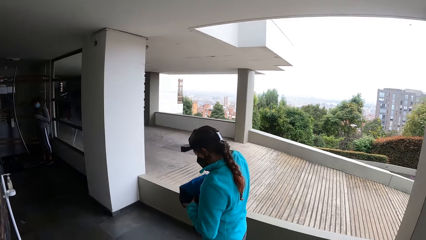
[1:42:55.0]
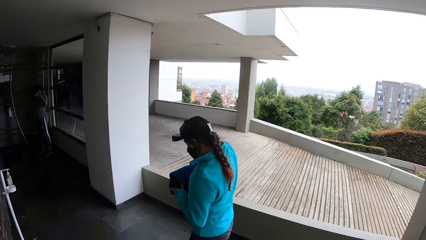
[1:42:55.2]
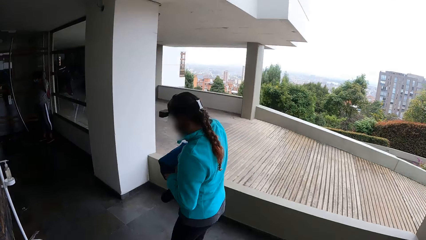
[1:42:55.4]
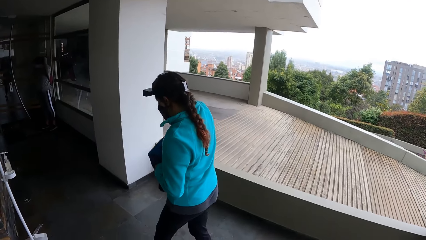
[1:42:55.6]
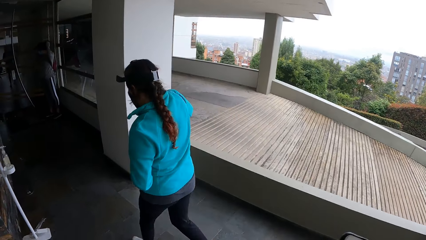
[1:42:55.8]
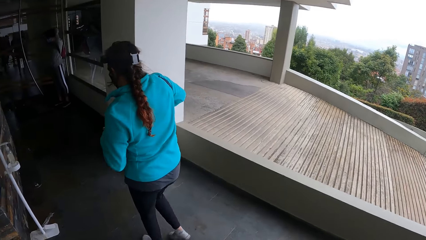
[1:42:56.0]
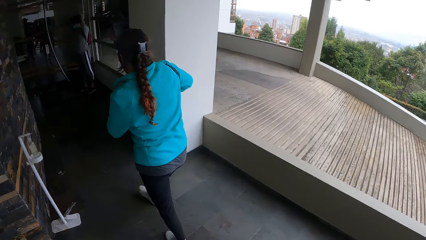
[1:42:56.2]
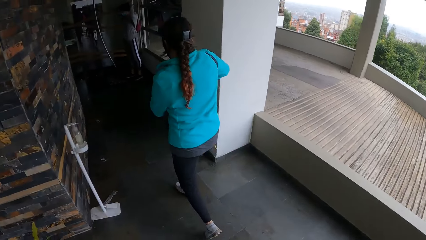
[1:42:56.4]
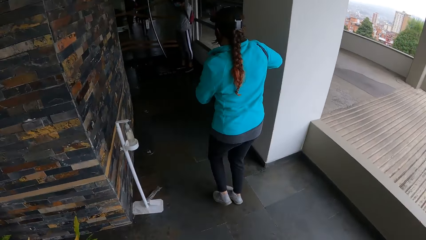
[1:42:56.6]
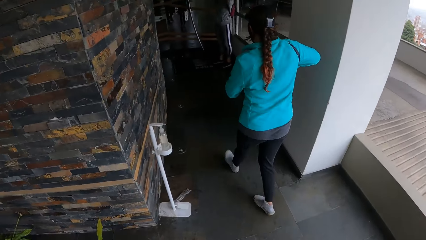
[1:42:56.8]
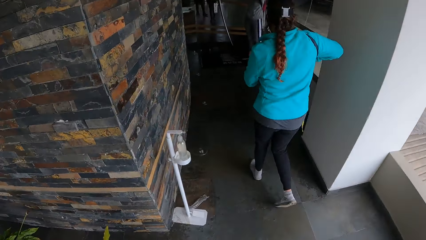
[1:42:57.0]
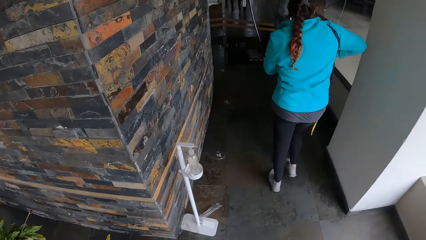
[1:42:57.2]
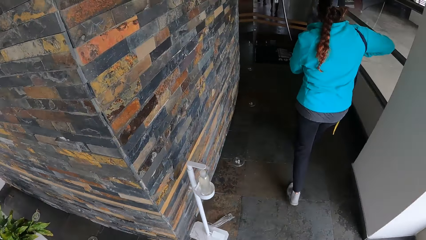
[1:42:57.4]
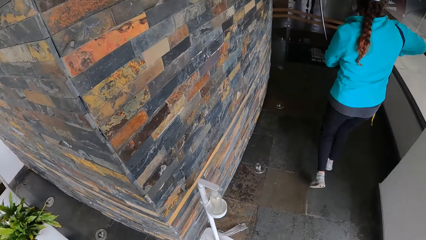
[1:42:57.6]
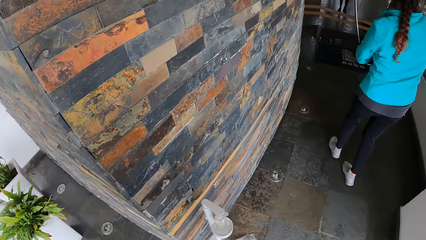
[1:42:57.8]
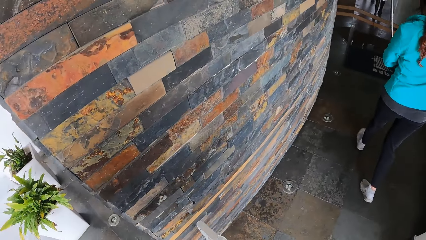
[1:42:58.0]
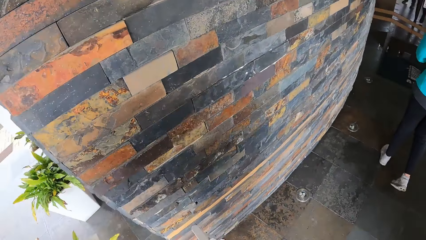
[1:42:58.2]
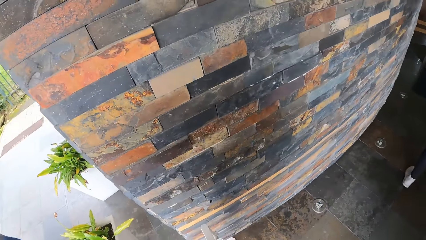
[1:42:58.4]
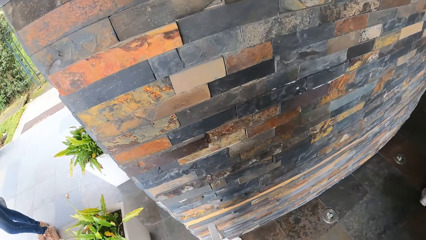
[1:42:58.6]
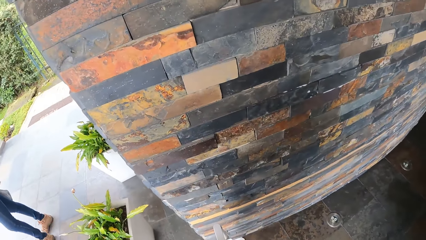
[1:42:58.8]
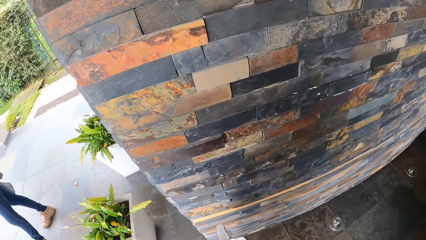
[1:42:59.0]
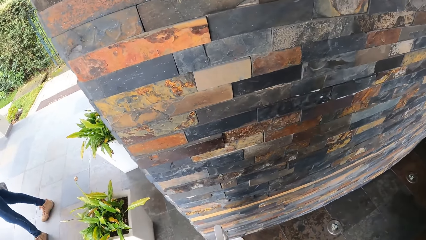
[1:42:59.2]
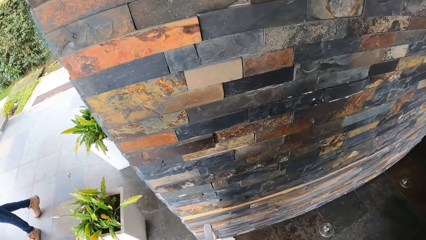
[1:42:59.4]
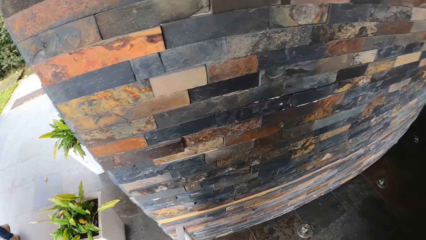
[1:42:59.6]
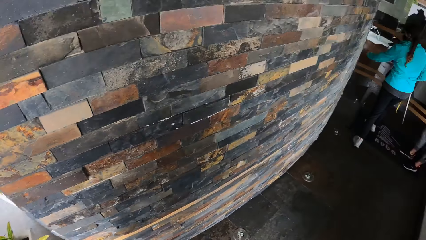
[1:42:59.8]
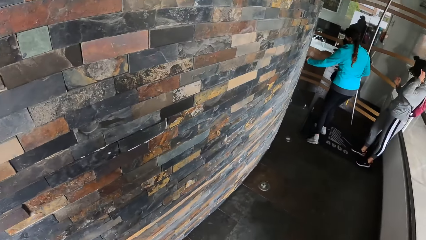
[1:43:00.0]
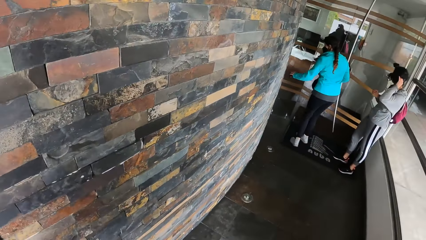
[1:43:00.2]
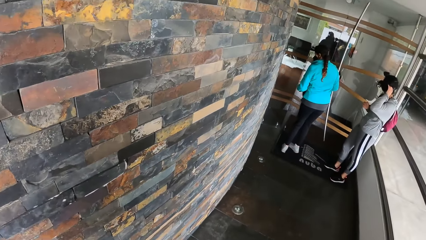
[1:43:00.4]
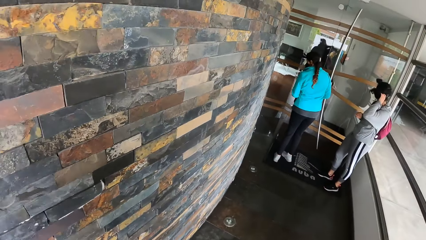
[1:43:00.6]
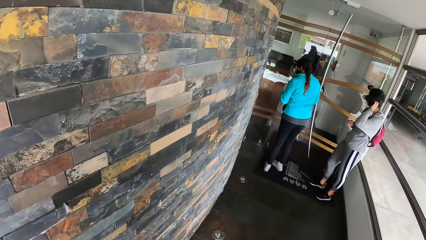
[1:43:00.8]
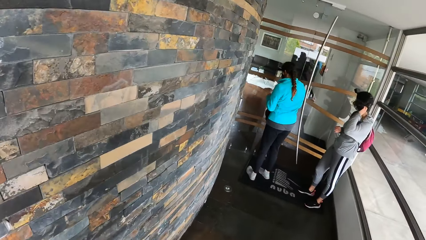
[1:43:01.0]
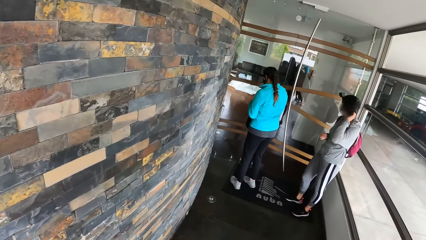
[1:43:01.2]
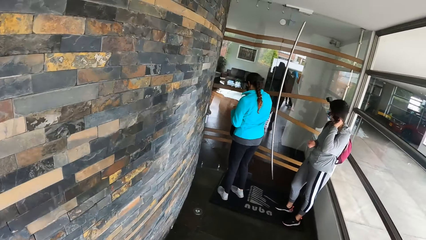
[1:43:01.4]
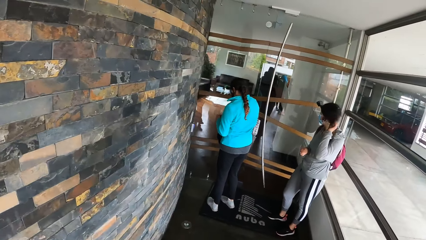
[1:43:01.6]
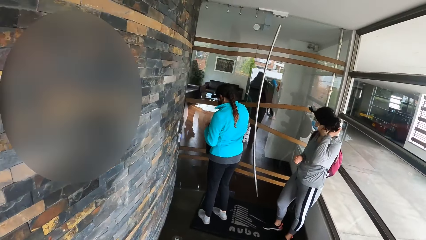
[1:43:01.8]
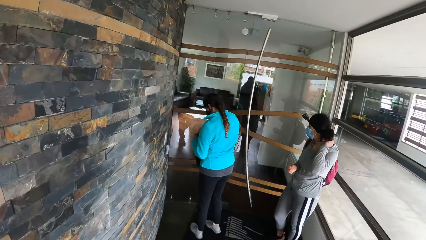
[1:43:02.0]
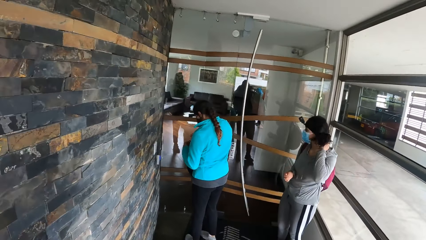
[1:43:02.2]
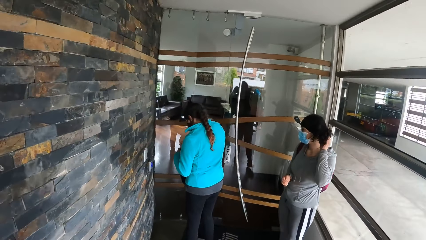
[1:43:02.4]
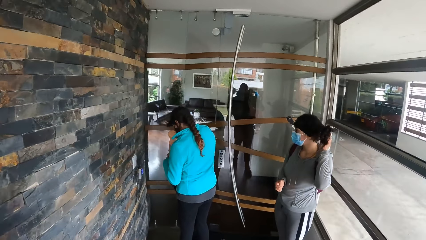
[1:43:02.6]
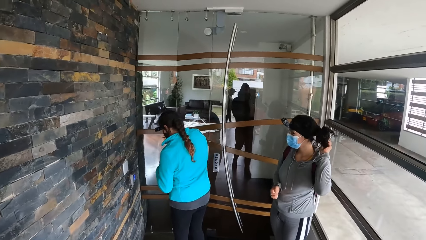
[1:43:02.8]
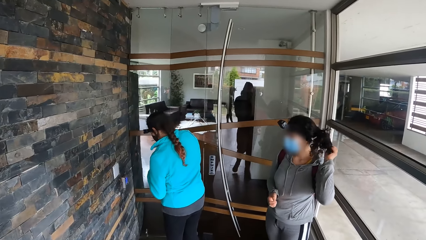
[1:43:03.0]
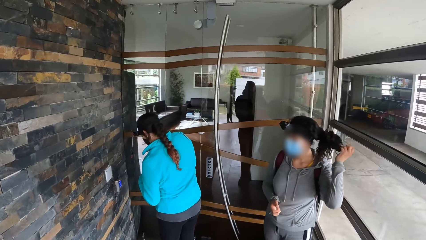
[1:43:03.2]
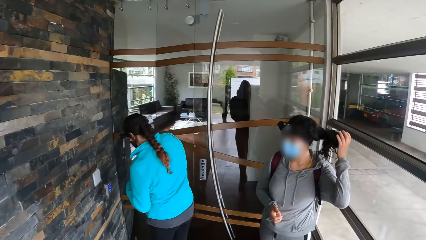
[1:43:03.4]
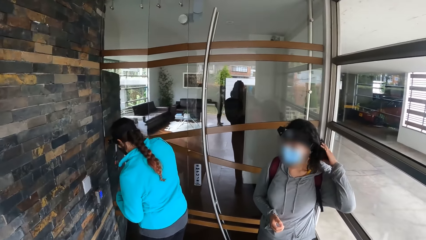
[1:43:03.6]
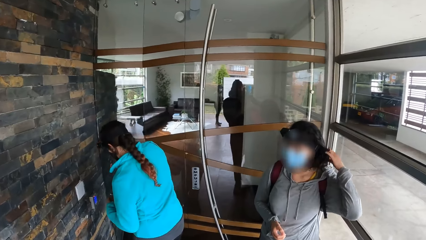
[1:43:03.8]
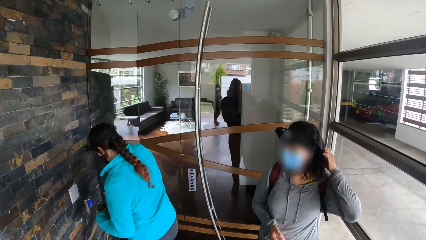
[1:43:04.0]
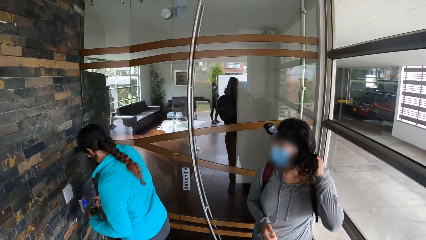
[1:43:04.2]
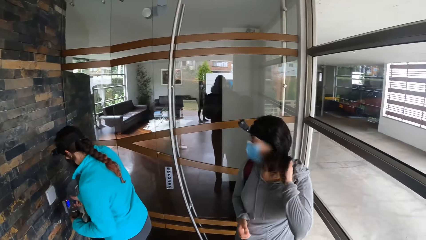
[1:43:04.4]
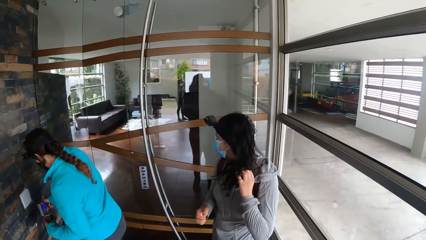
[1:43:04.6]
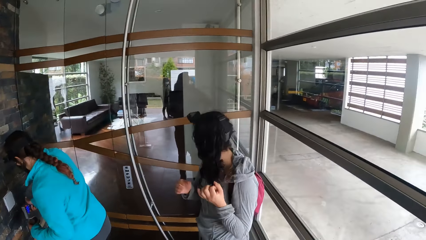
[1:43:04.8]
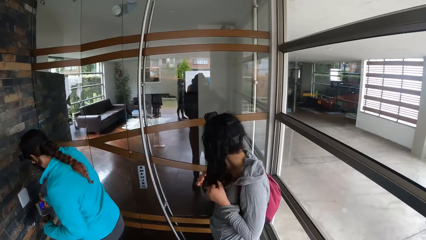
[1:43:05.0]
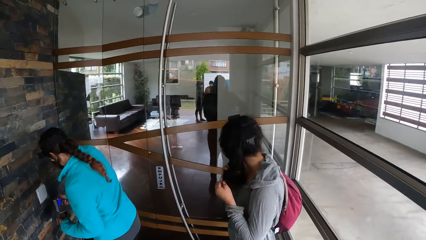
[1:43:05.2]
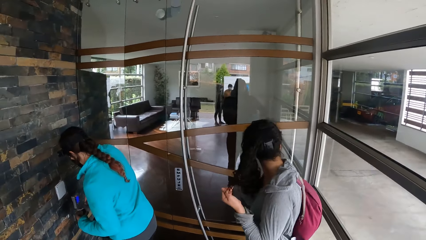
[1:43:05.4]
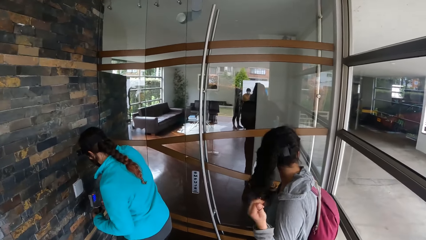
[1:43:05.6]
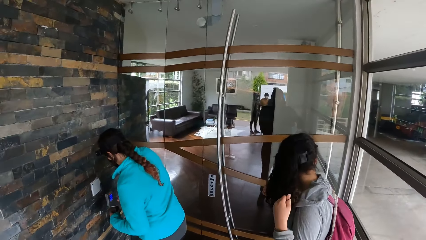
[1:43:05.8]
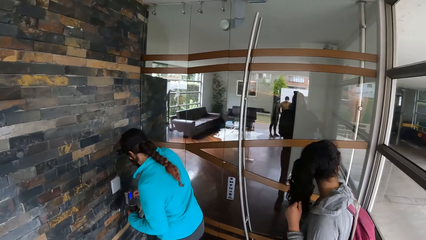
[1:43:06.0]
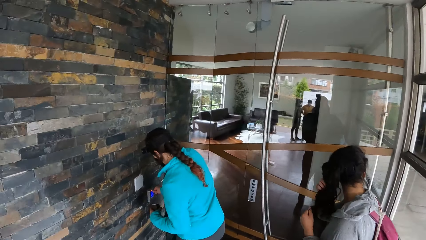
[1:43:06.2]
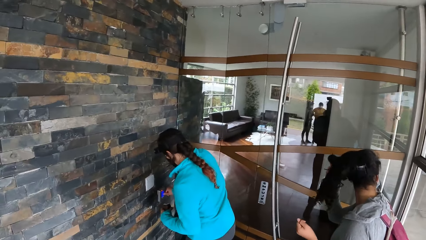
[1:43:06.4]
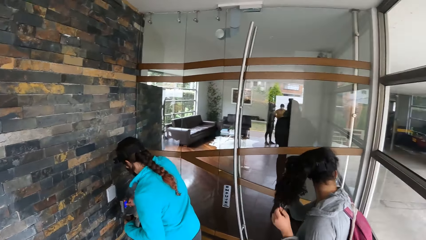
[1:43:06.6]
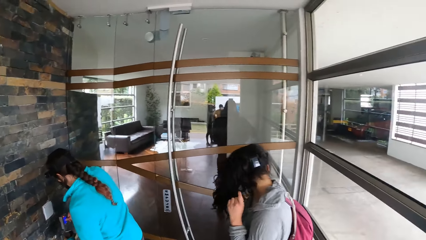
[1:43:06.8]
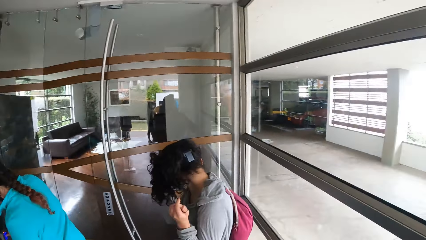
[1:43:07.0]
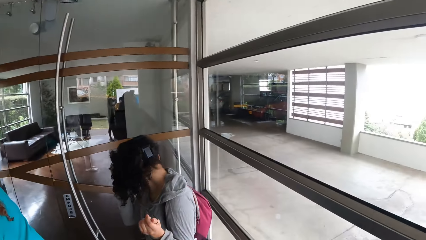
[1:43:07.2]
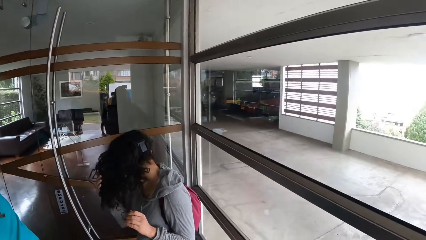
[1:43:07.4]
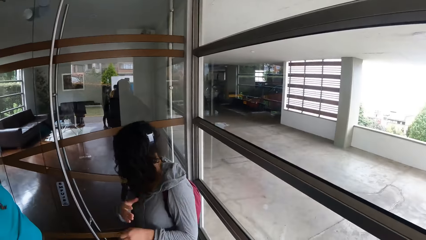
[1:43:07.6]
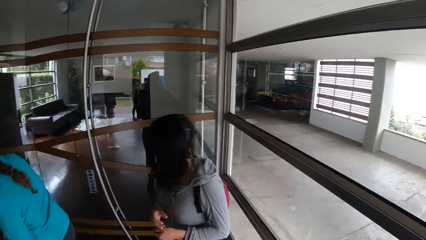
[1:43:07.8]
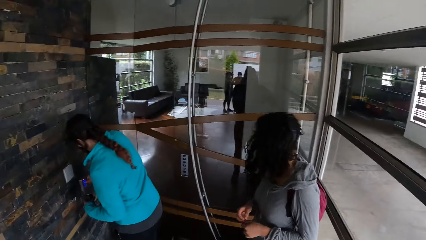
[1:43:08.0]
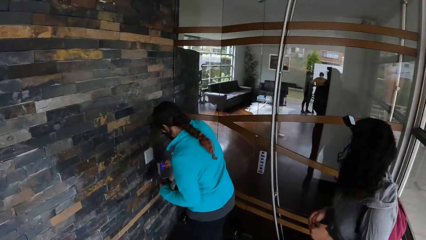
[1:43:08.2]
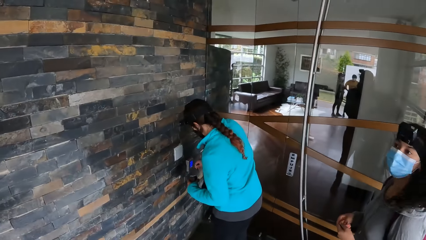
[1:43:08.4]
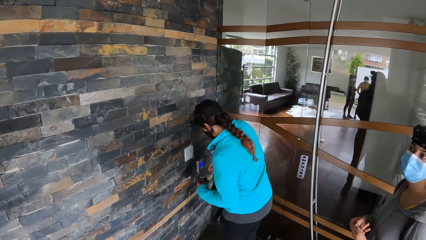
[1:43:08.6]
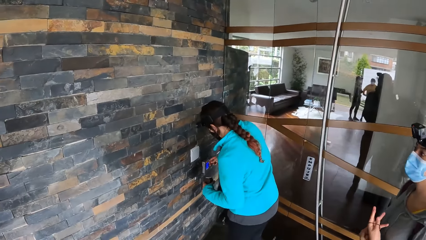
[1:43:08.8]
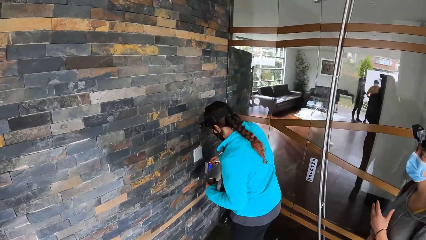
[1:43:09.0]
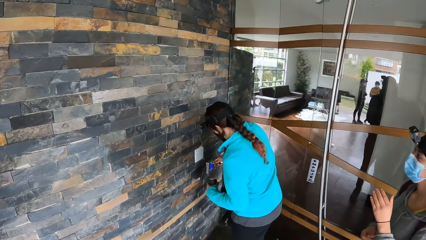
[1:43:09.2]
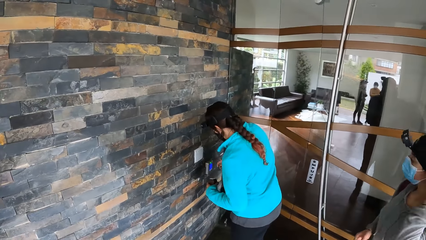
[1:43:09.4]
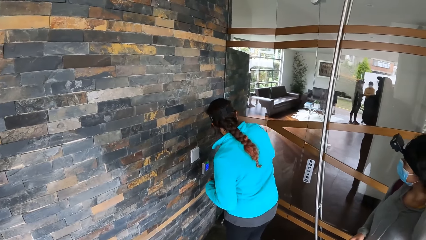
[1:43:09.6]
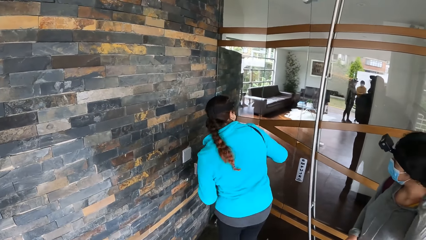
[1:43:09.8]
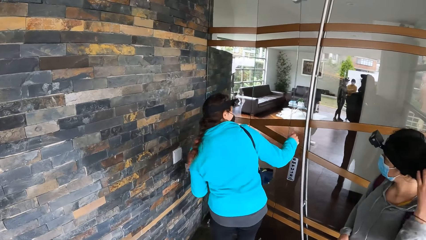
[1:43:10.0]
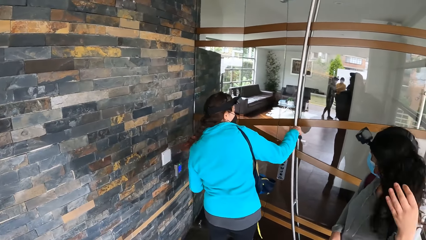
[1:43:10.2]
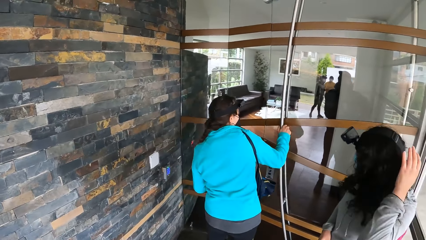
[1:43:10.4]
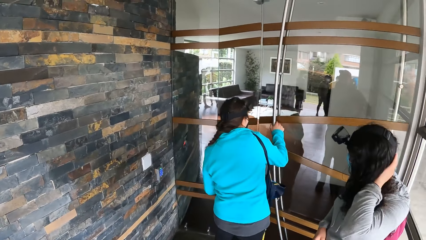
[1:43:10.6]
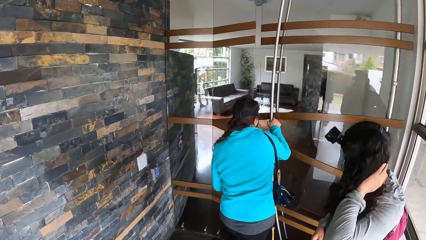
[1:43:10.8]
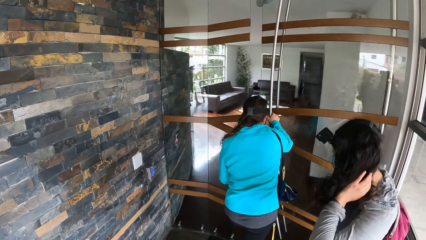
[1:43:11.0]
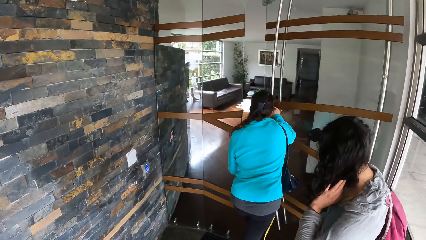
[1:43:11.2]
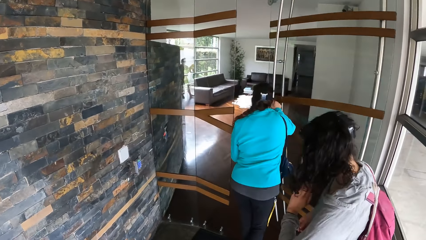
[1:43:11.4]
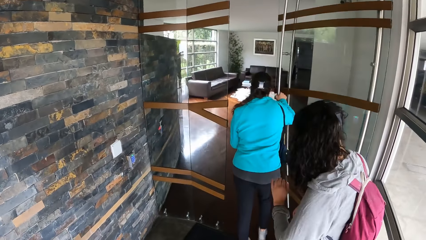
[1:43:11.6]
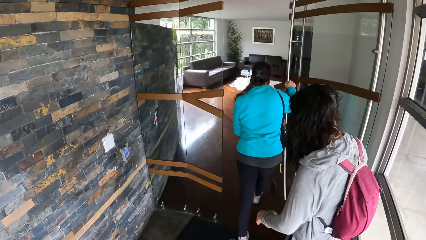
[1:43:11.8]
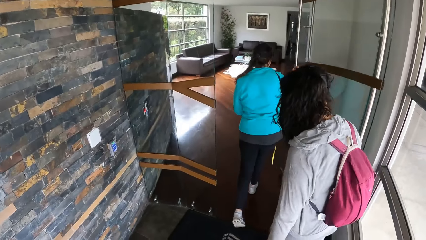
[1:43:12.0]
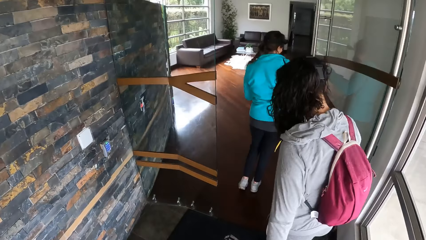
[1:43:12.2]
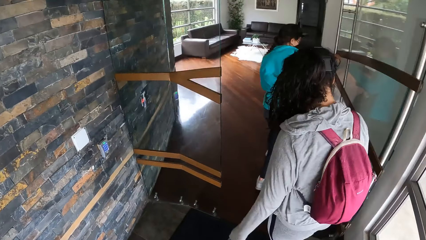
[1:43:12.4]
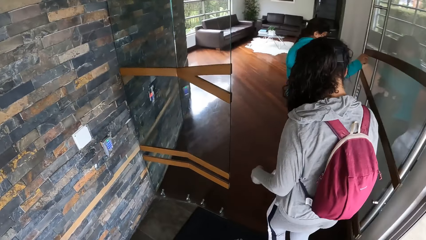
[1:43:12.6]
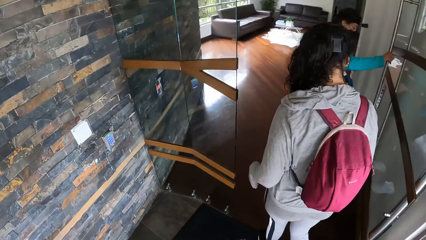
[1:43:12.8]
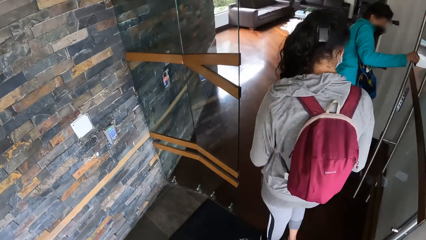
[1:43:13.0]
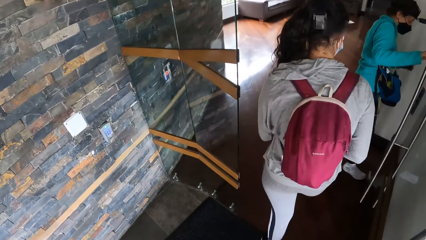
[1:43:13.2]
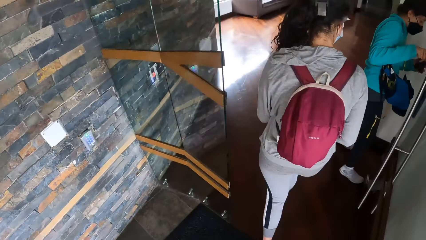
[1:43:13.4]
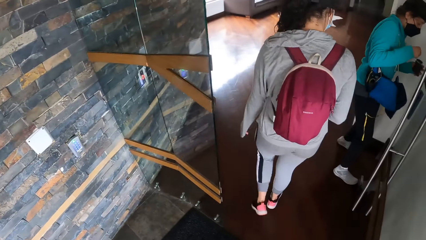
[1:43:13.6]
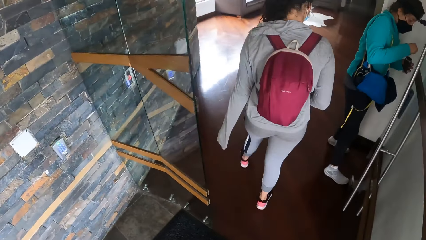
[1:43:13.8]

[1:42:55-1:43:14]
The camera wearer enters a building with a woman. Another woman adjusts her hair with her left hand. The first woman opens a glass door with a key card in her hands. The first woman pushes the glass door with her right hand and enters a living room.
